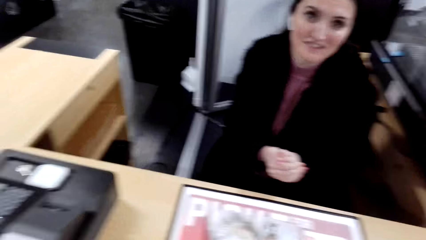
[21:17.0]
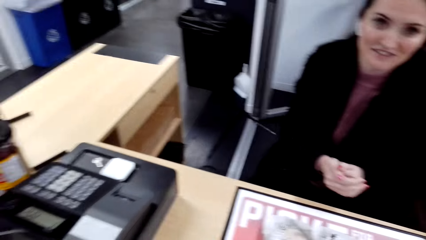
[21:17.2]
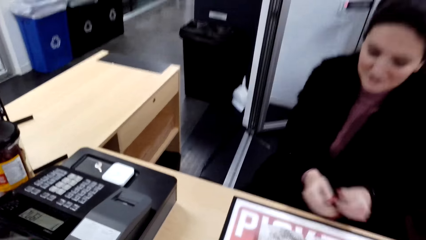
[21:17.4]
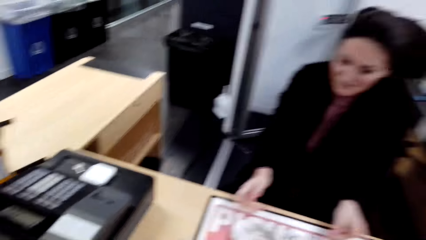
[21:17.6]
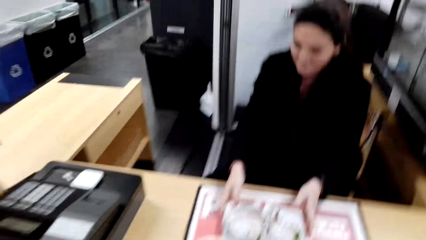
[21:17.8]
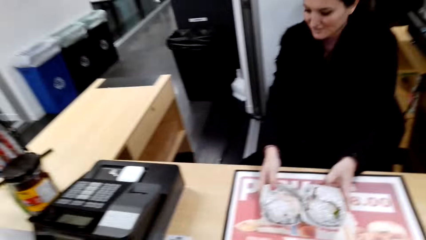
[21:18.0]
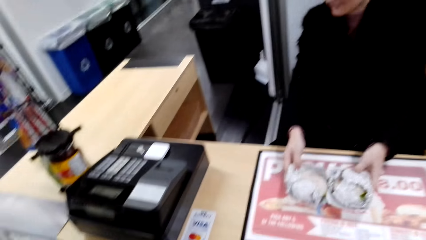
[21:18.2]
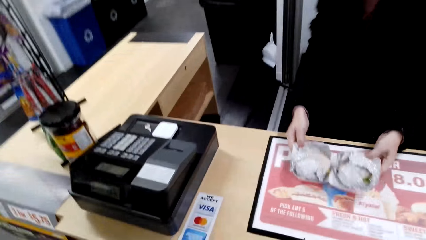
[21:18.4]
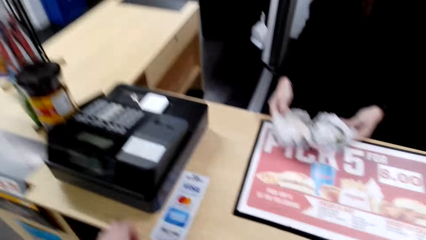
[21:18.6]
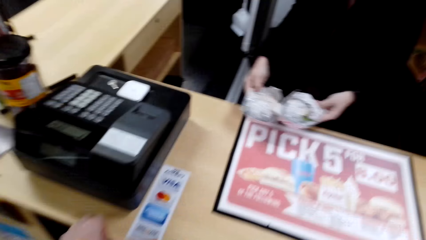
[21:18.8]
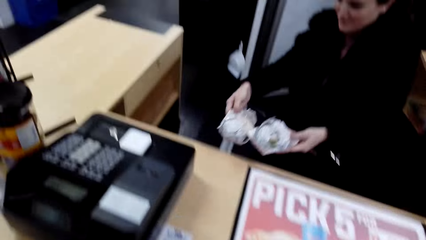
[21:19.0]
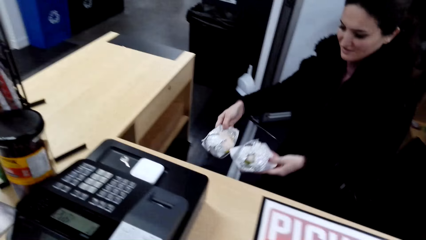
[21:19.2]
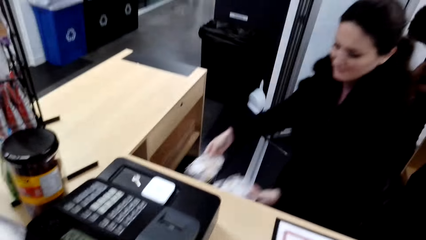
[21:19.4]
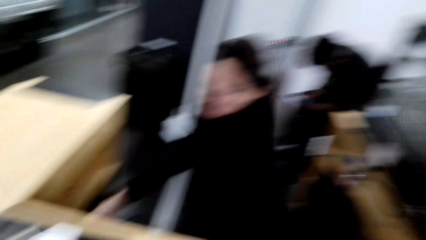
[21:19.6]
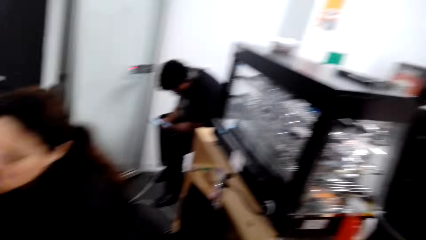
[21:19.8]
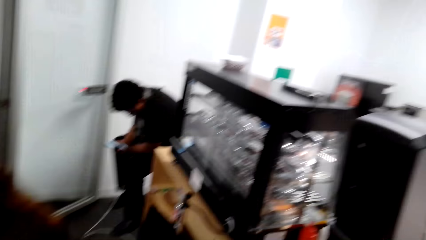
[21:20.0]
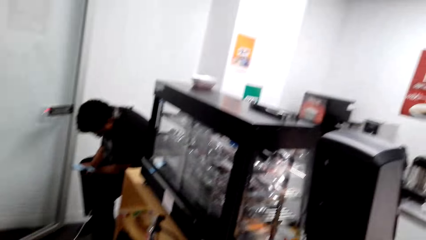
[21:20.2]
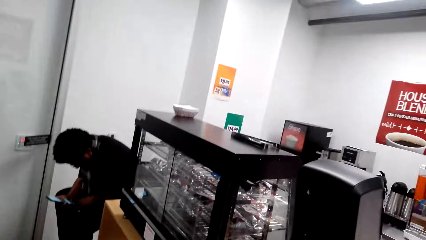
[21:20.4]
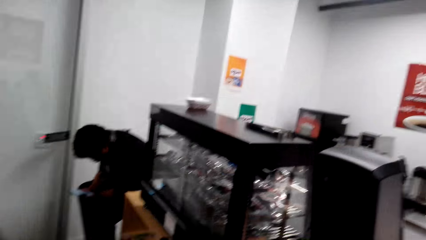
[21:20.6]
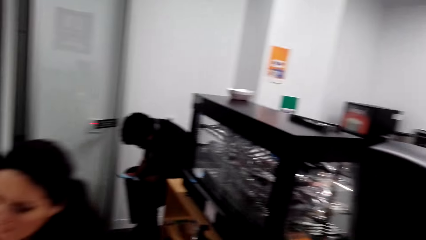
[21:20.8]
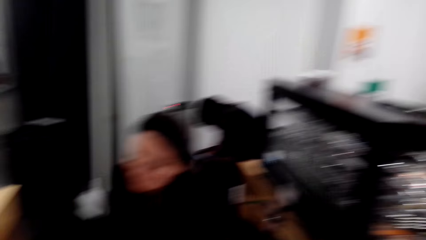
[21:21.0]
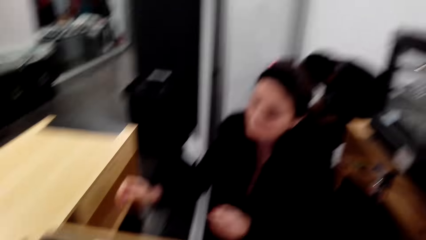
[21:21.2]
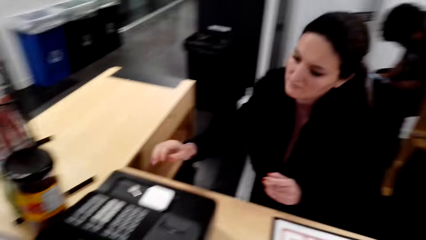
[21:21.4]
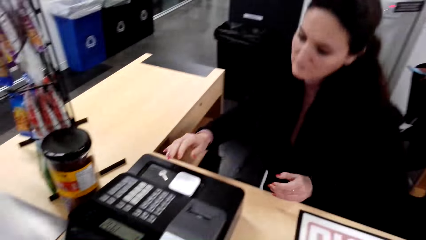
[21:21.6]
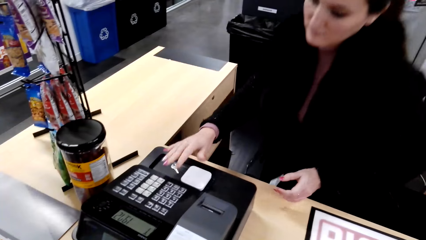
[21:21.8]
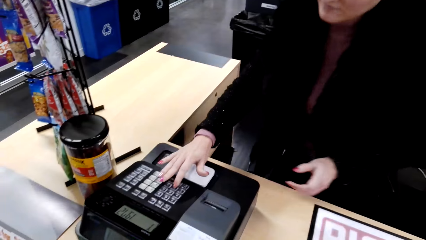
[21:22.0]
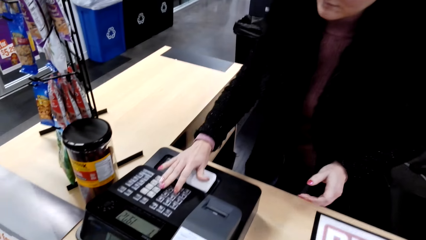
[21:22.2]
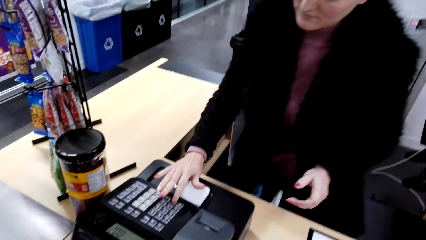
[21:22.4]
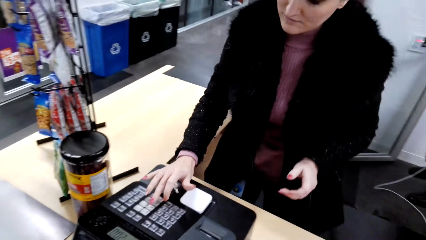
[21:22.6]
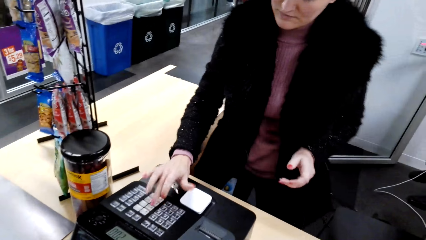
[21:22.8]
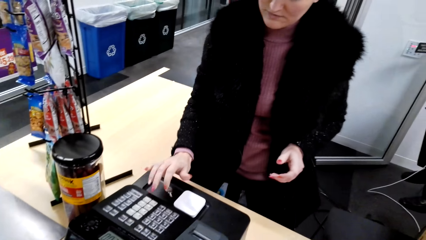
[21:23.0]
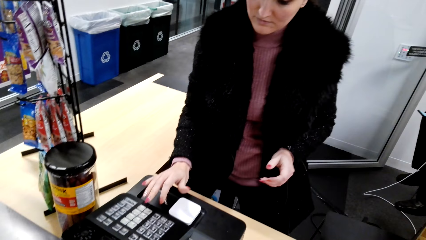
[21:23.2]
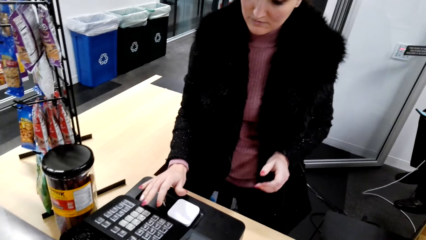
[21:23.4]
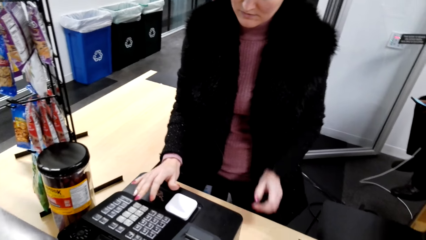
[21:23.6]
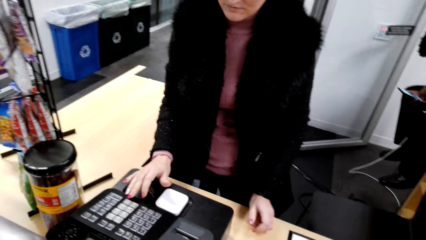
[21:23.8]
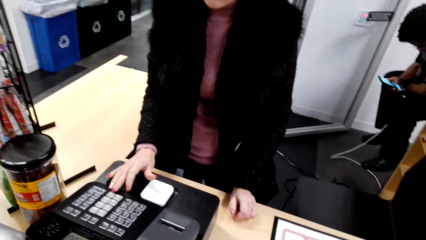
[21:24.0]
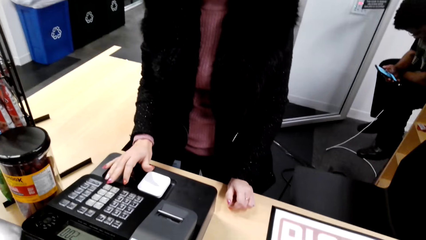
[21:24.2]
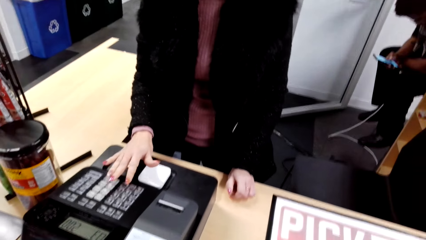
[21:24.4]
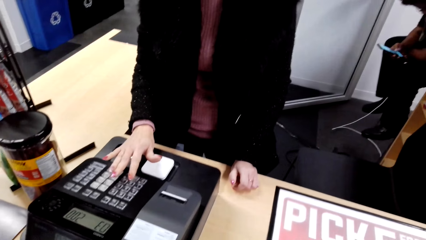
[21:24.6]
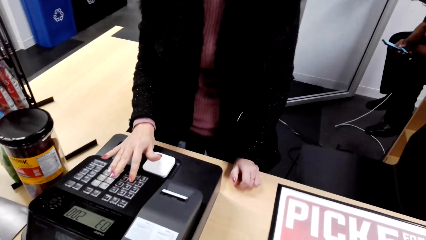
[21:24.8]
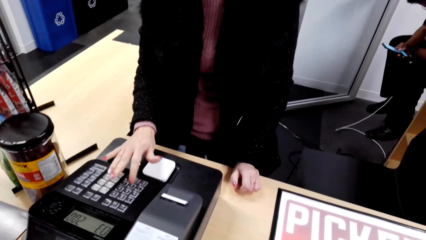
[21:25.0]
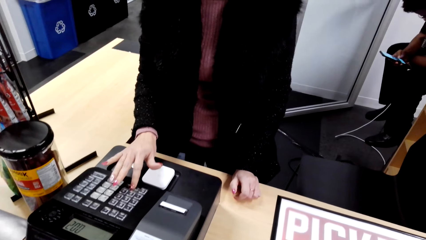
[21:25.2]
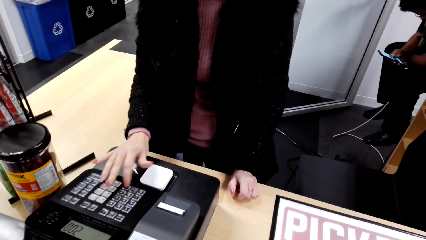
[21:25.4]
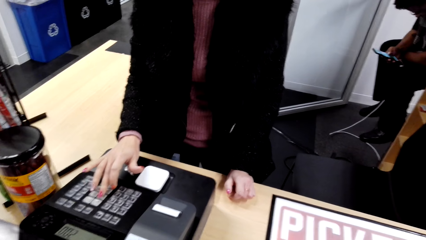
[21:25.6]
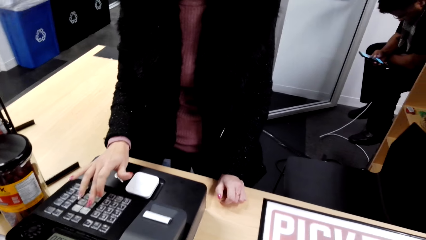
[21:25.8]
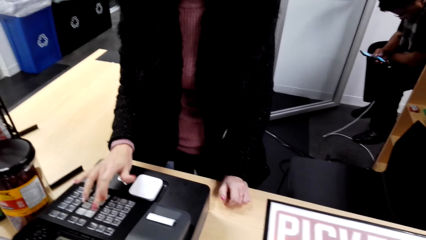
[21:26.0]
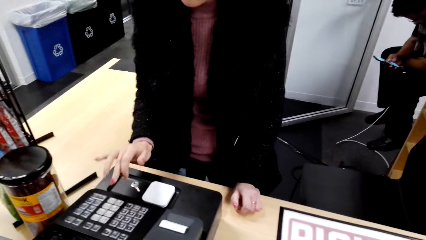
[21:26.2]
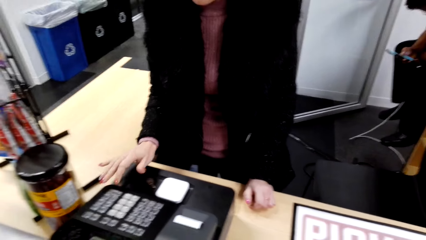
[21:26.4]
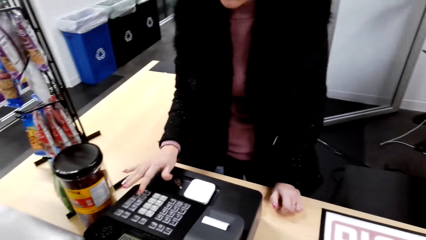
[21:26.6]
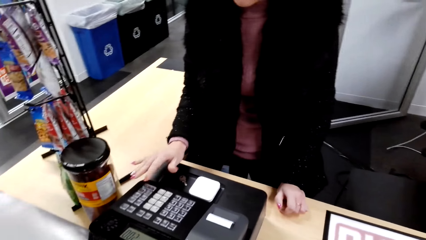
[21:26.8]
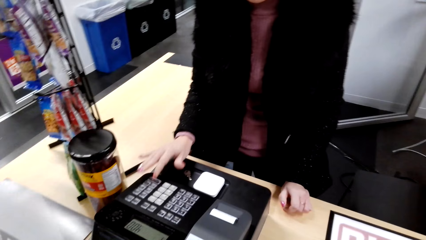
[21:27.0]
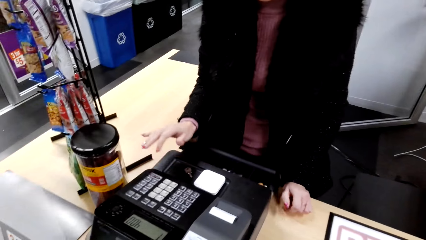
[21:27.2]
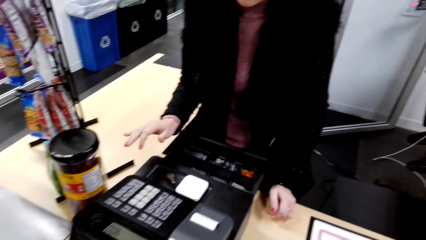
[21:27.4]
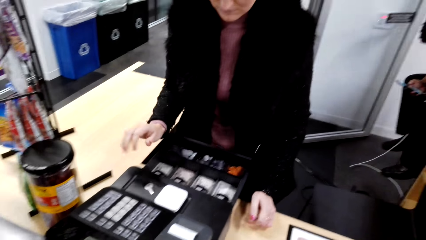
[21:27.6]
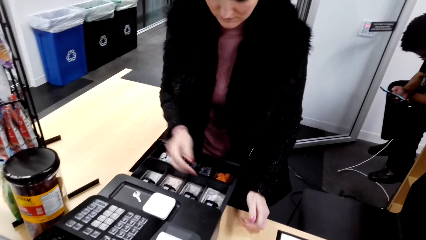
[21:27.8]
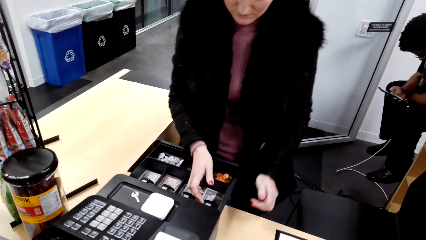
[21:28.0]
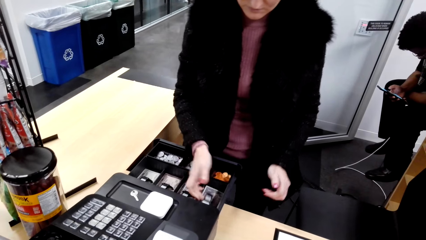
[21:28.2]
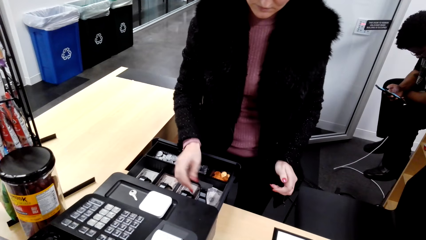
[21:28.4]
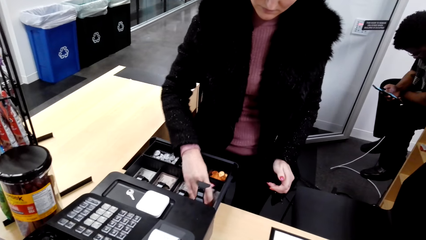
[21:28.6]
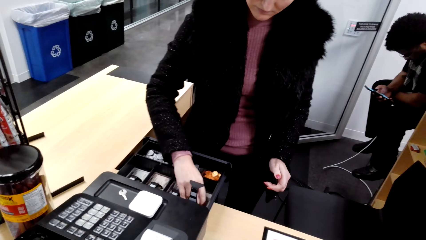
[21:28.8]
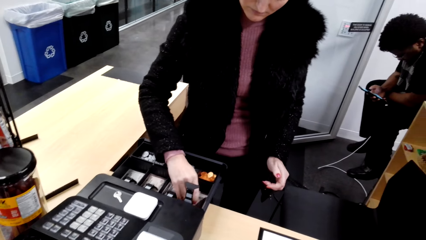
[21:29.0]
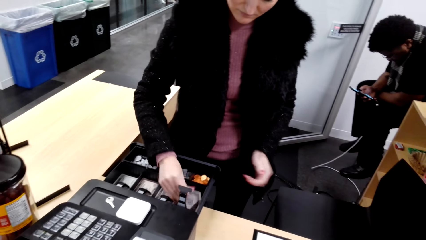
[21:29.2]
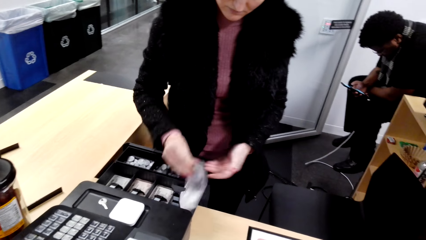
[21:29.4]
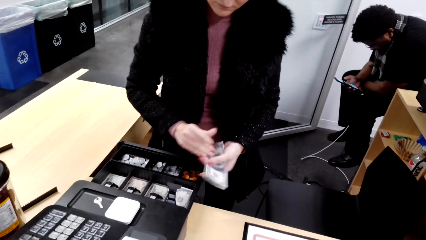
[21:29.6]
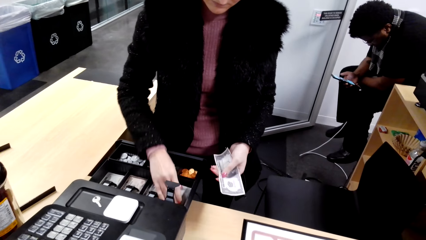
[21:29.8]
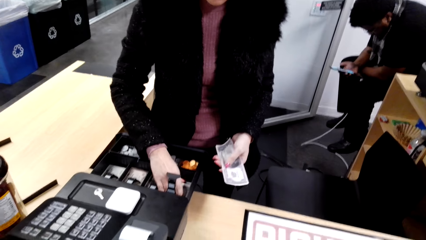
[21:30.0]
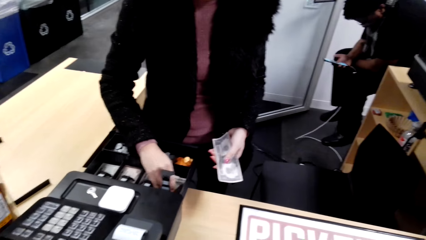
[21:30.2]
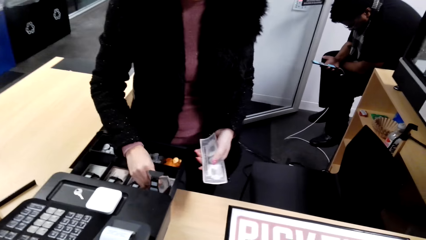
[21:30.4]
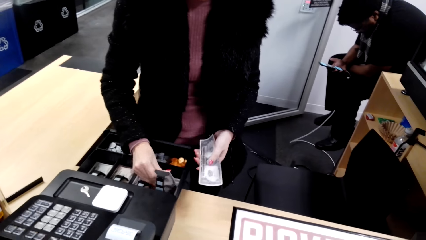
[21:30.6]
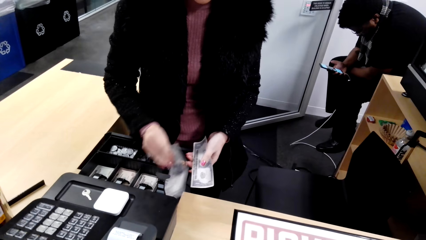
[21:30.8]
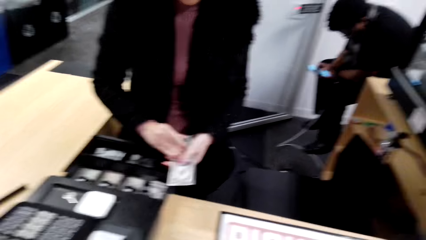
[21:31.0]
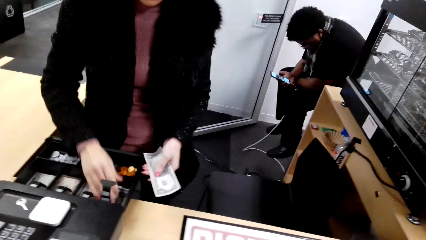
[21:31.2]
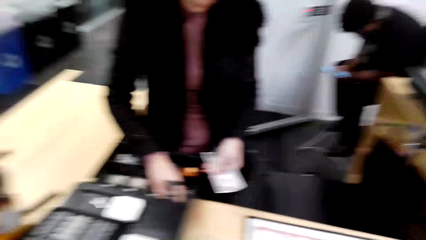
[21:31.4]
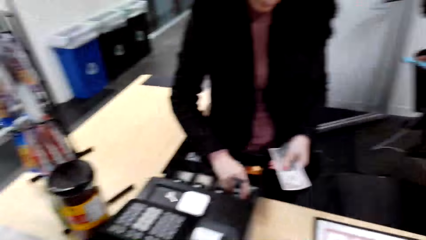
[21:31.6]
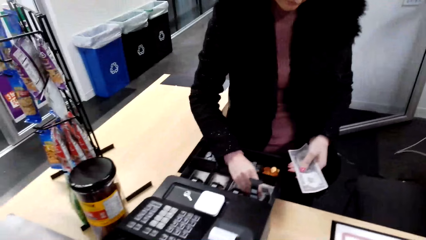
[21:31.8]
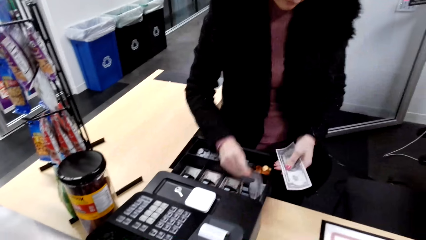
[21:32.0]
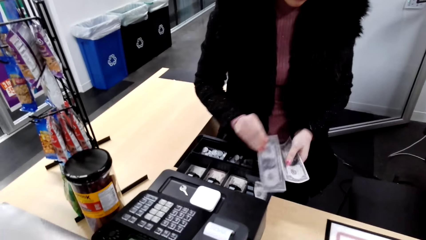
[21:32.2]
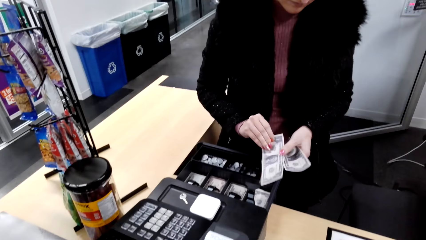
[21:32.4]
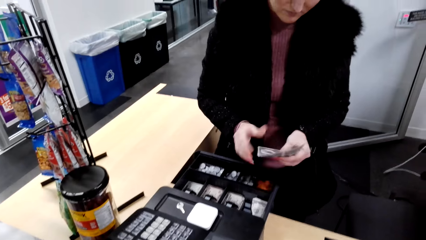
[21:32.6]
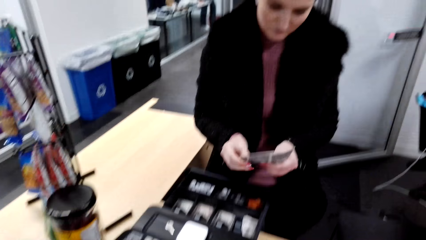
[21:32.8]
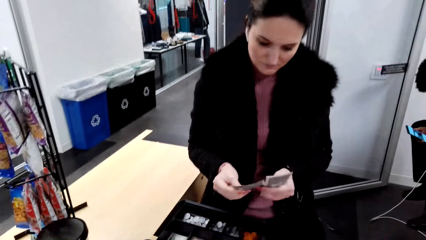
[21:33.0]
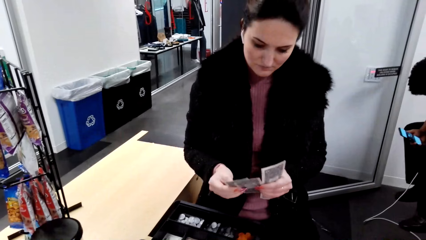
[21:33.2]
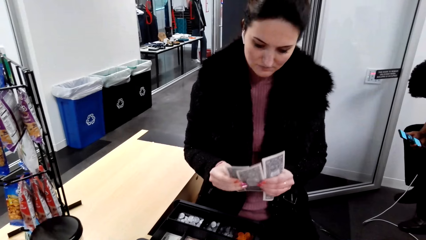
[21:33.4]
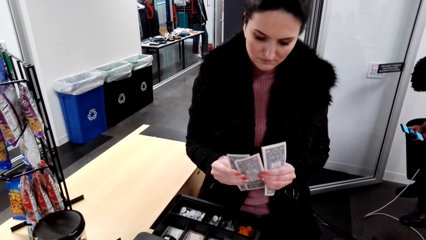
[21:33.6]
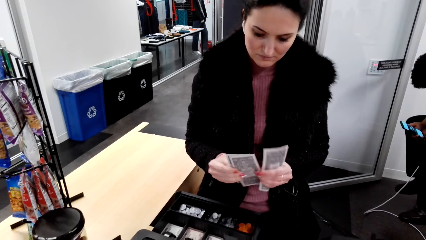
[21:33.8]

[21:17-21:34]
The cashier picks up burgers from the counter. The camera wearer puts something in the shelf. The cashier types on the keyboard. The cashier picks up money from the cash drawer.
